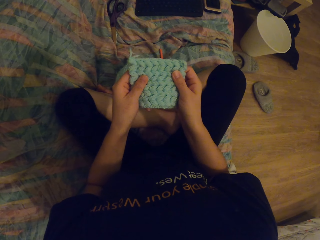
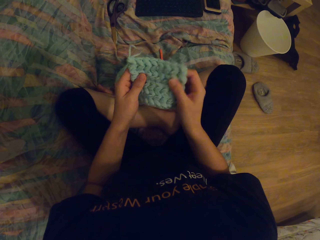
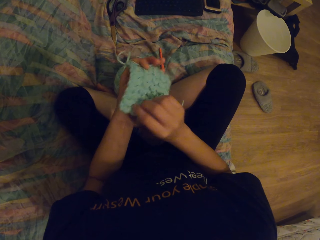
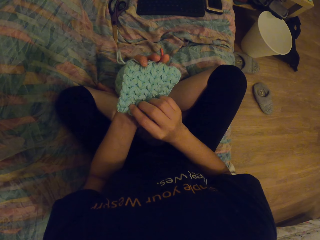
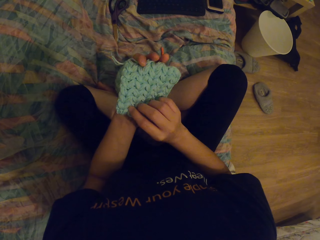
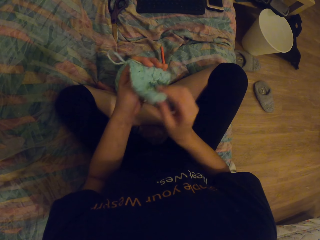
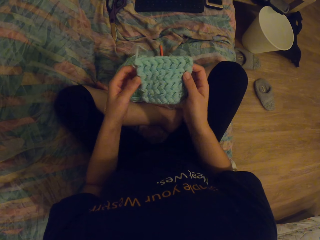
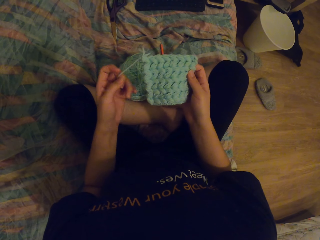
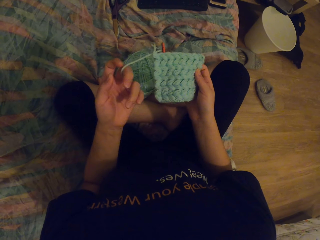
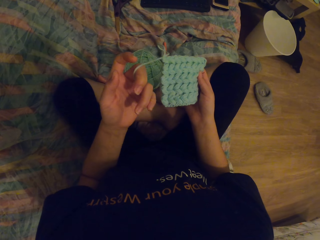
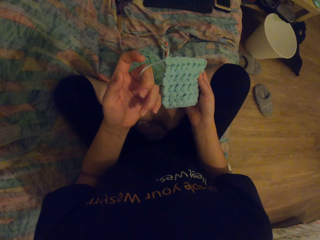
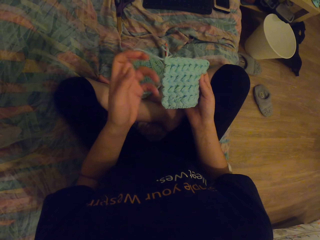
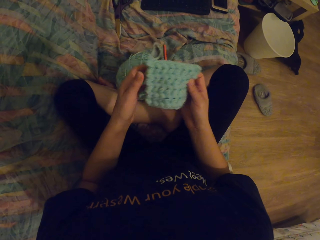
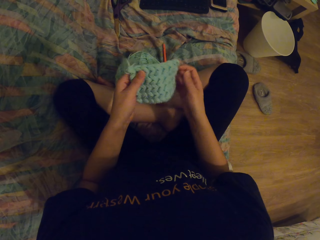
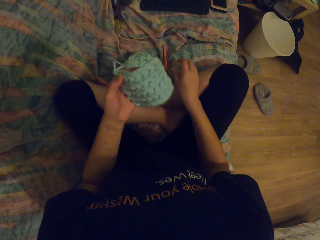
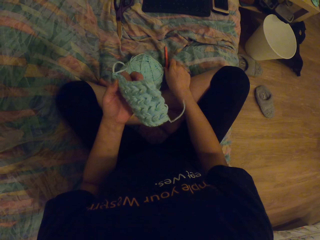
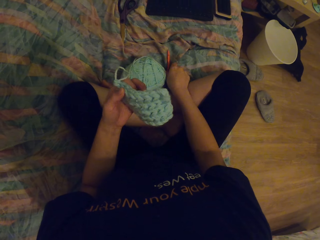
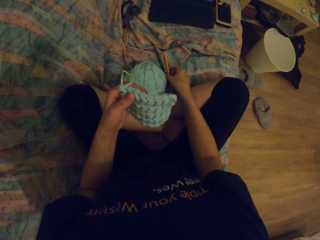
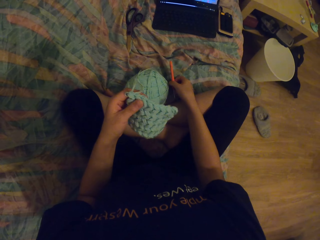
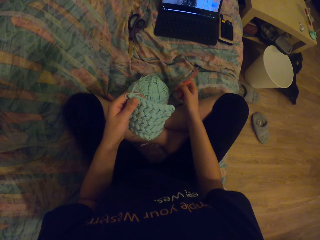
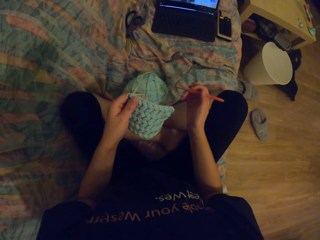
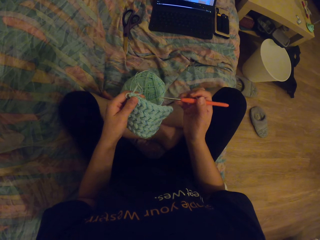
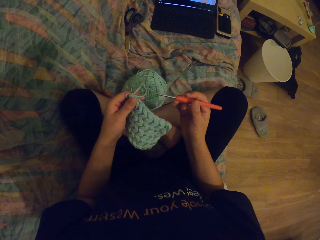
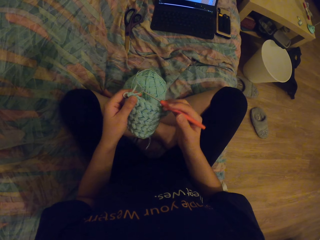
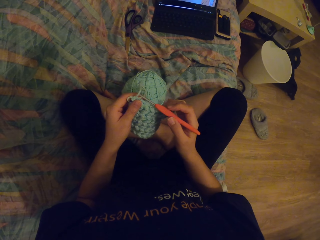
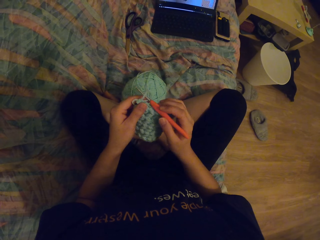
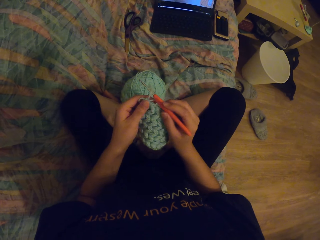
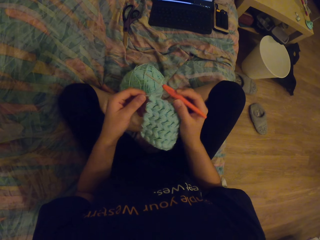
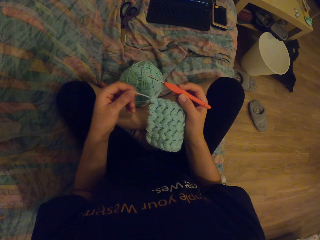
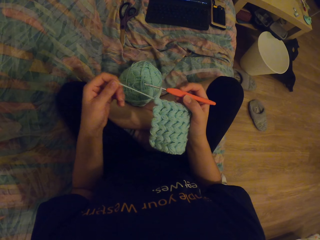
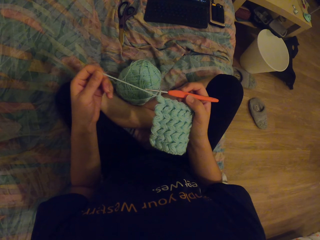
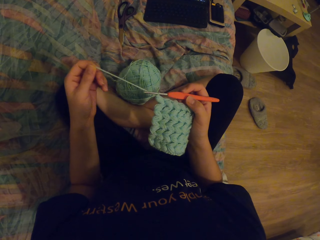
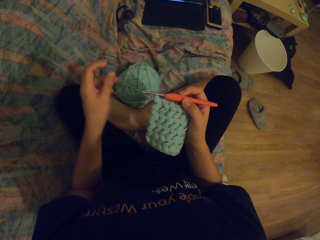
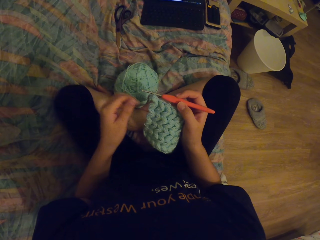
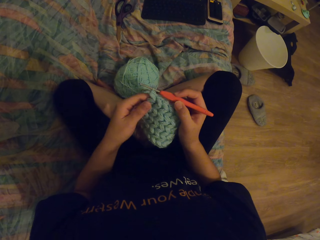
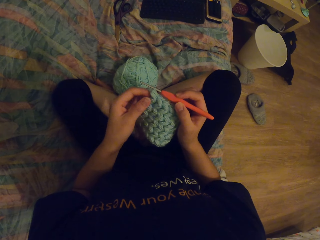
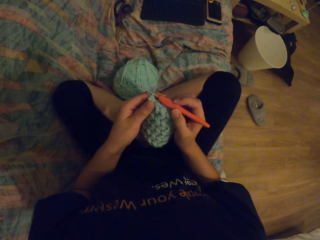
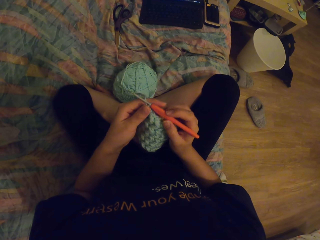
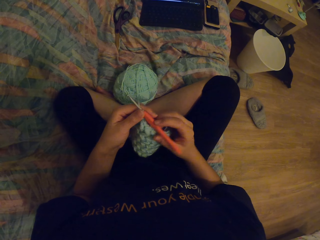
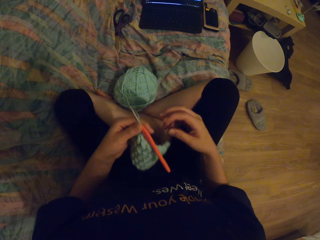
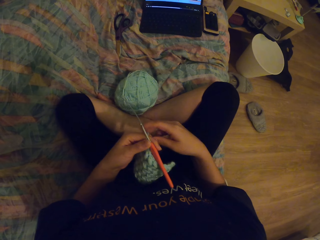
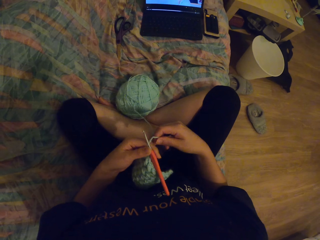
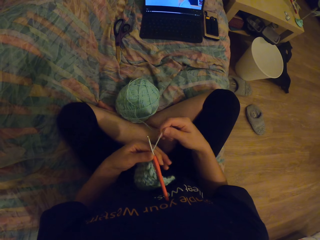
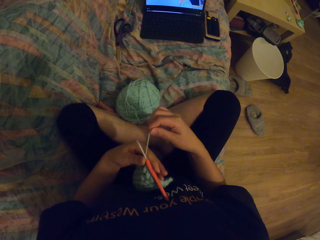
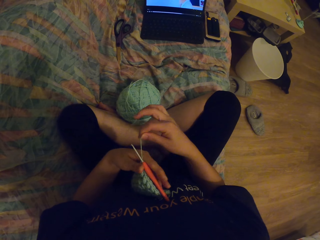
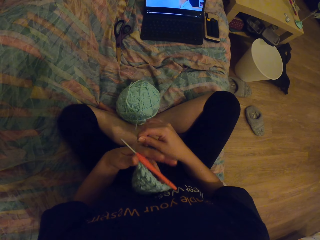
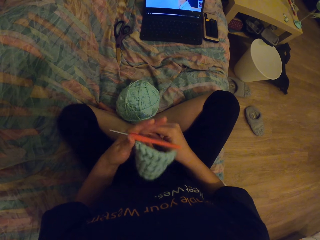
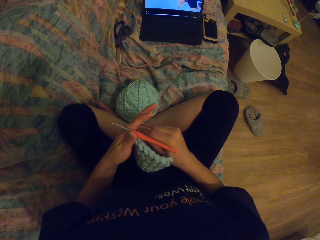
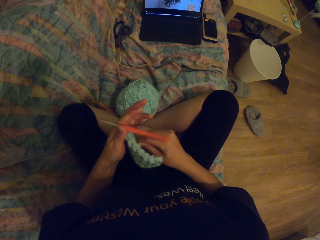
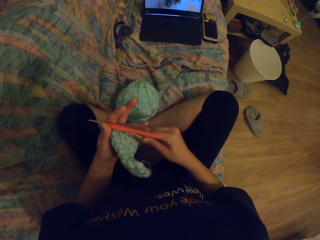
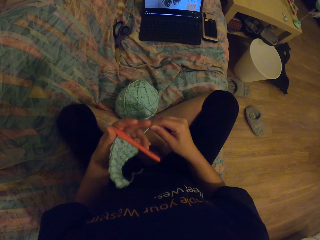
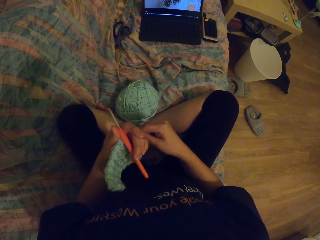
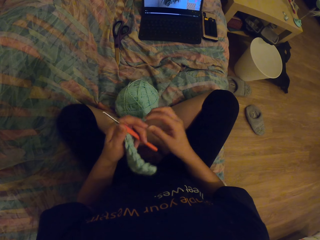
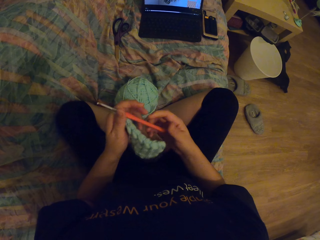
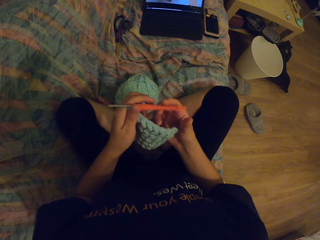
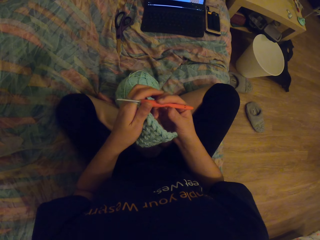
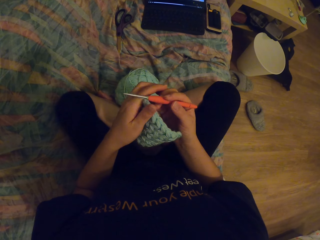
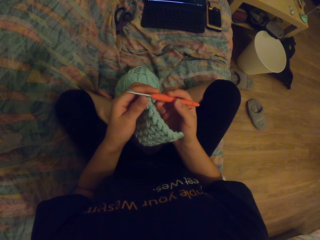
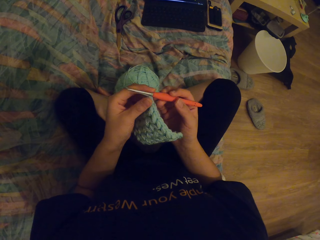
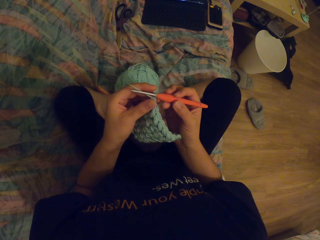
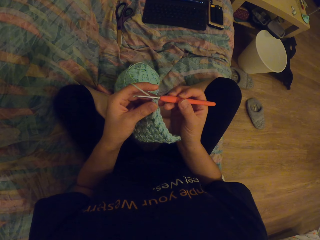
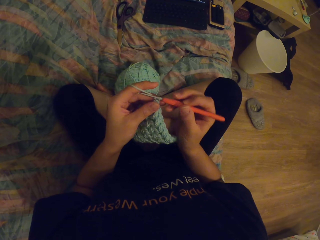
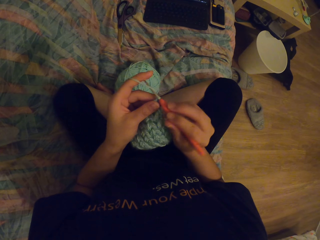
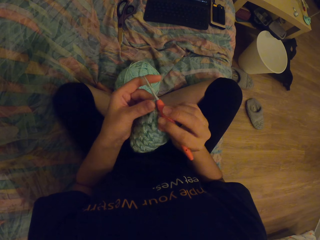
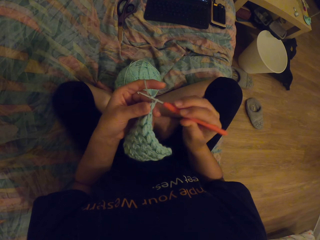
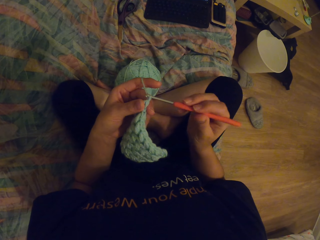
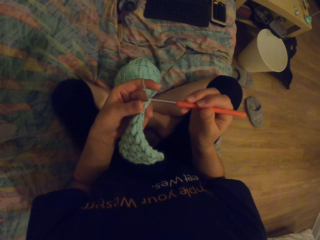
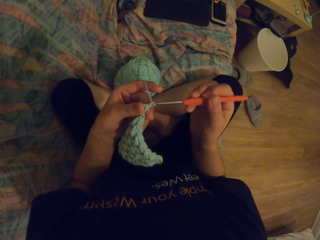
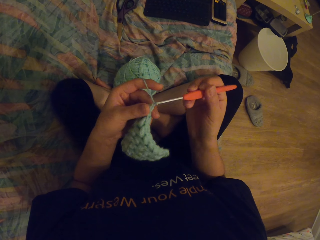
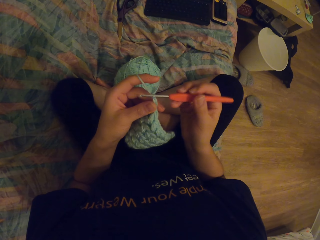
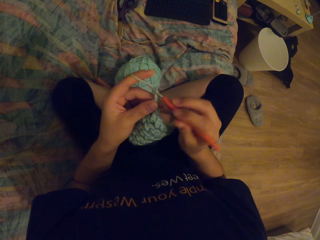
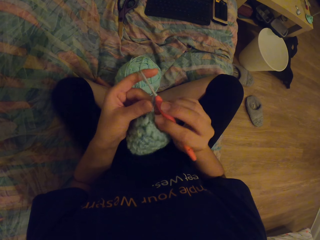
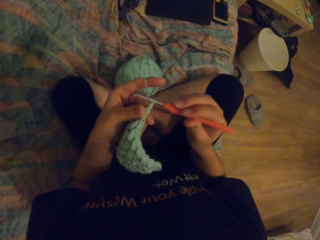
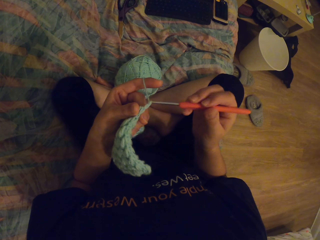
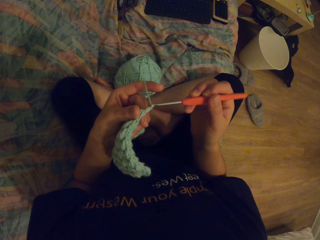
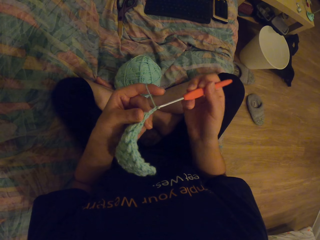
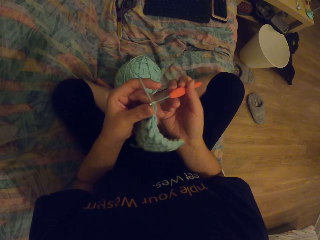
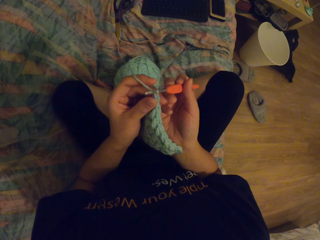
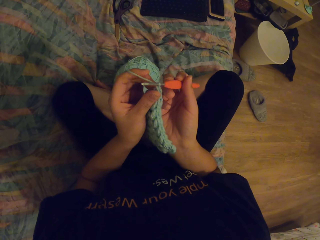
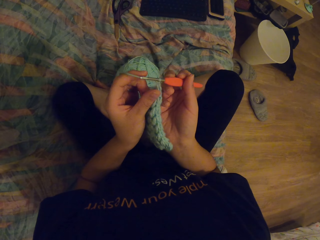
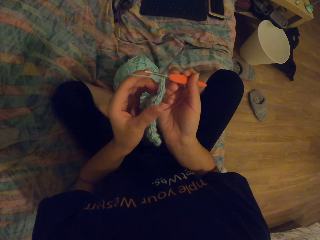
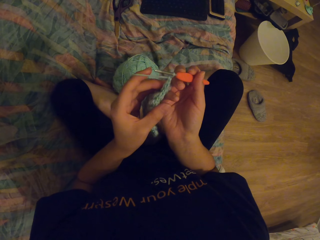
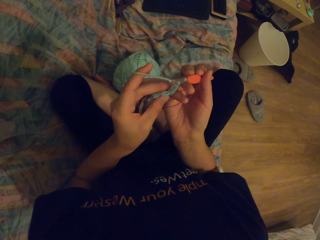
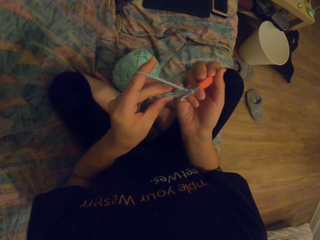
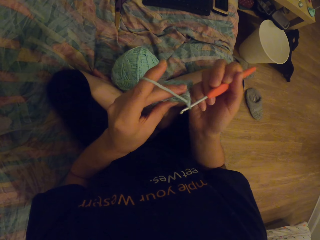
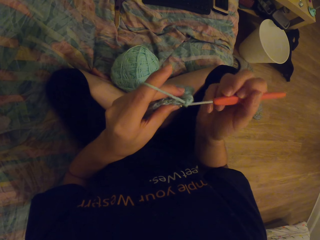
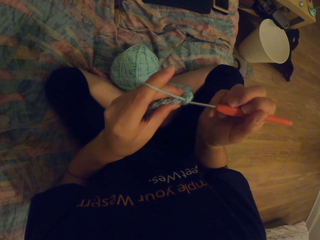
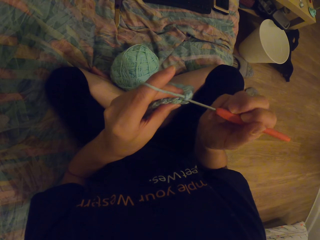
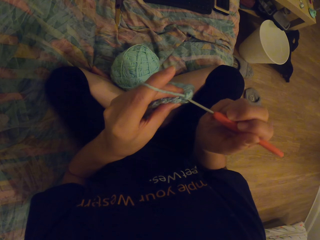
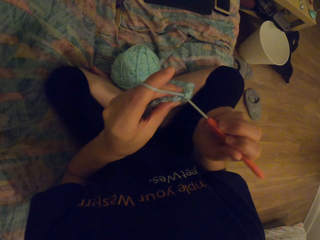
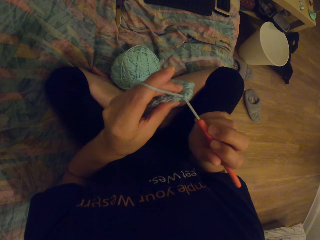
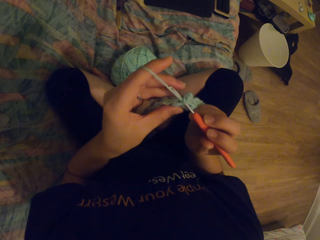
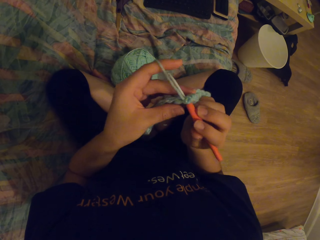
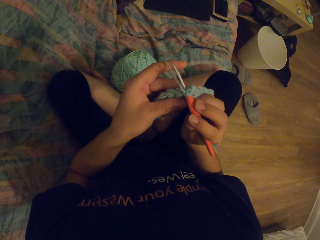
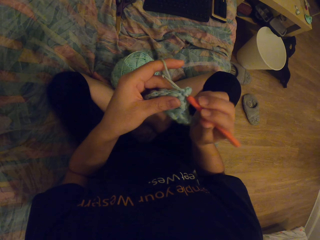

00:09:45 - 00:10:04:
The camera wearer picks up the knitting needle. They fix the knitting needle in the garment. They roll thread around the hand. They knit the garment with the needle.
